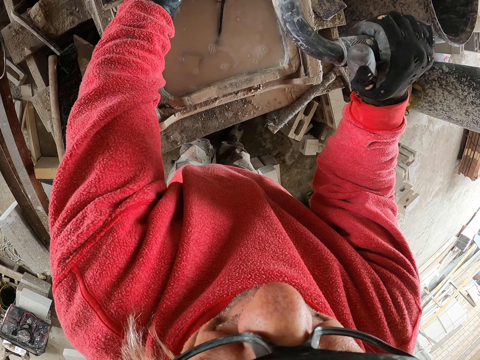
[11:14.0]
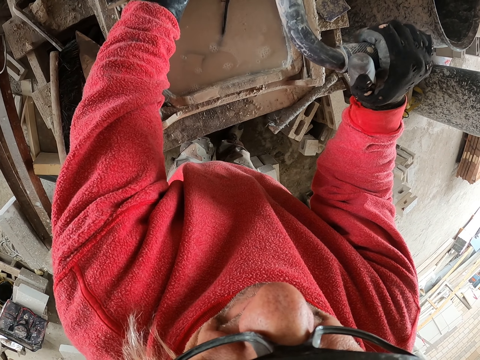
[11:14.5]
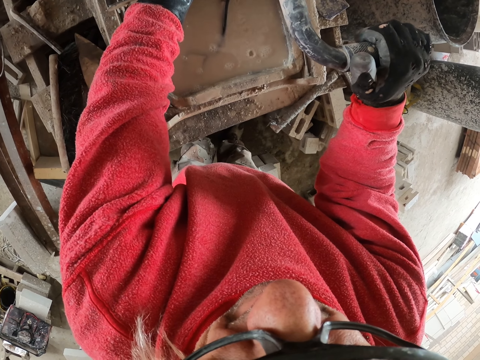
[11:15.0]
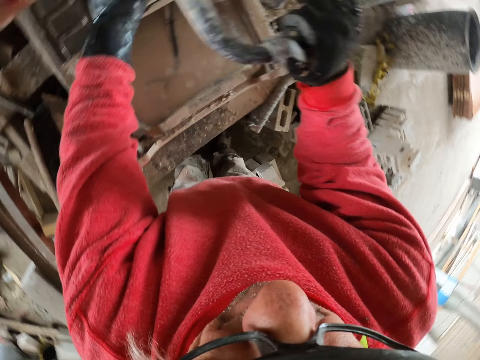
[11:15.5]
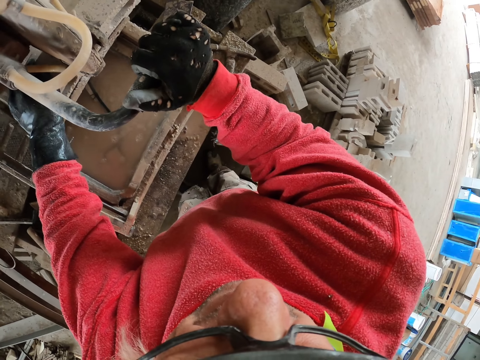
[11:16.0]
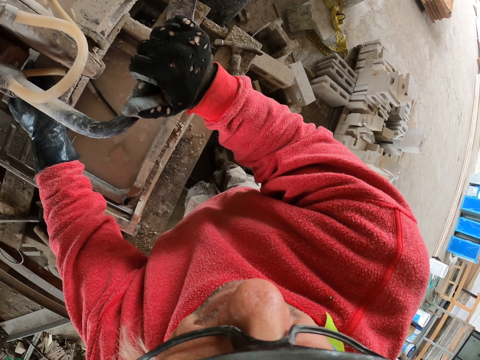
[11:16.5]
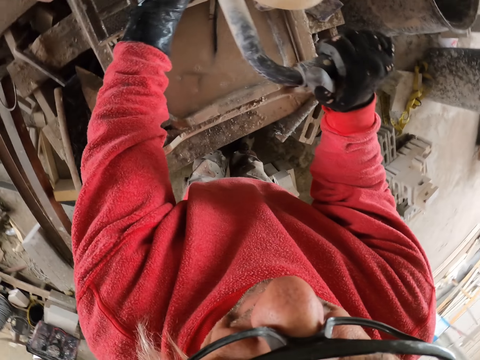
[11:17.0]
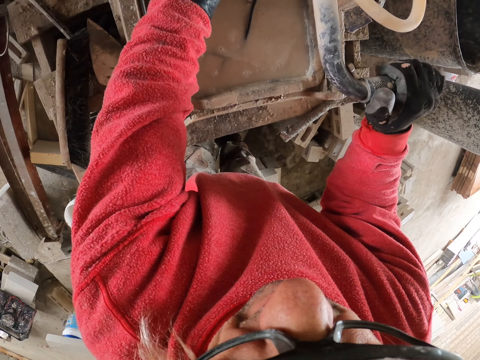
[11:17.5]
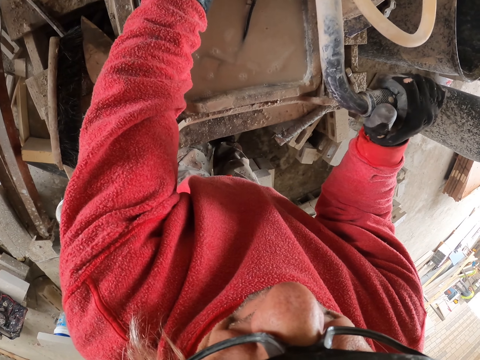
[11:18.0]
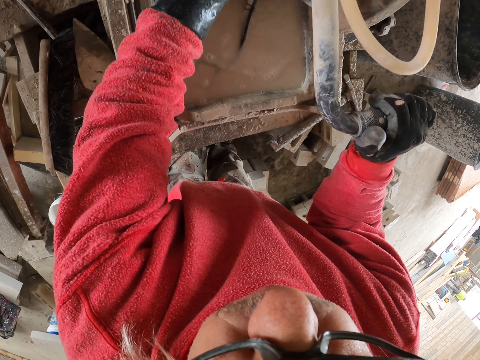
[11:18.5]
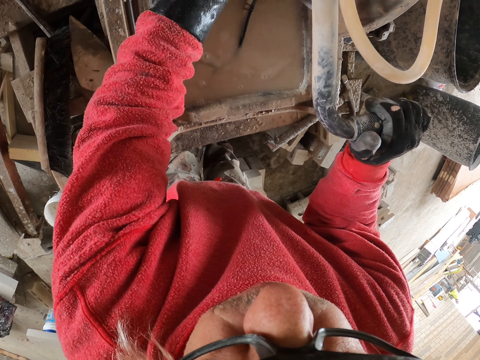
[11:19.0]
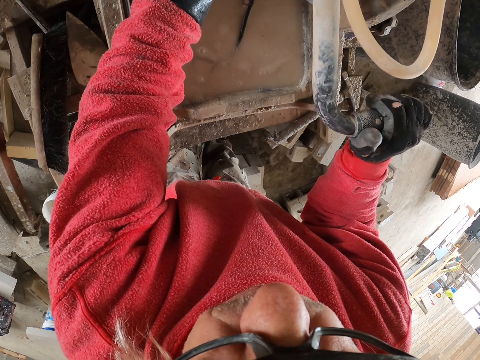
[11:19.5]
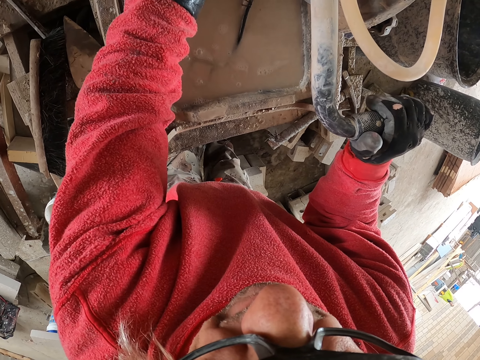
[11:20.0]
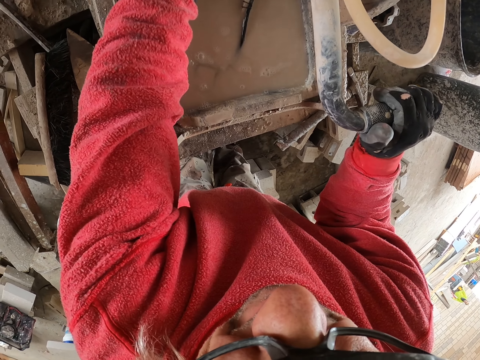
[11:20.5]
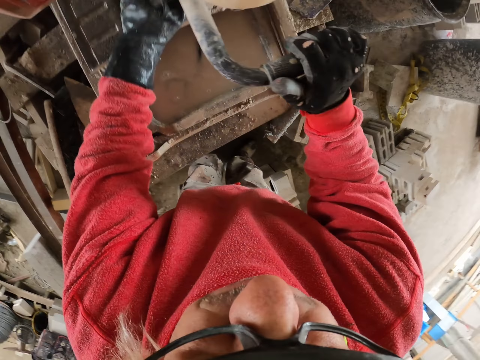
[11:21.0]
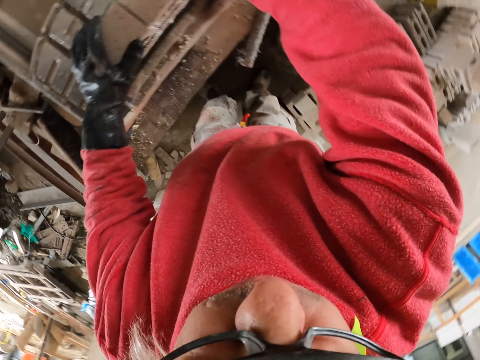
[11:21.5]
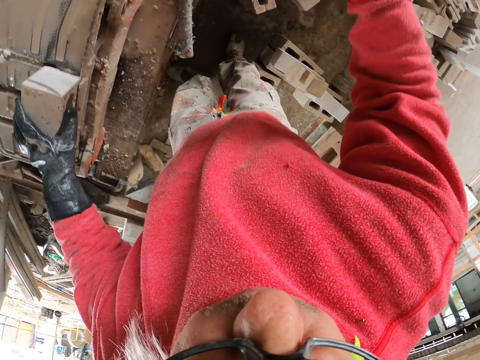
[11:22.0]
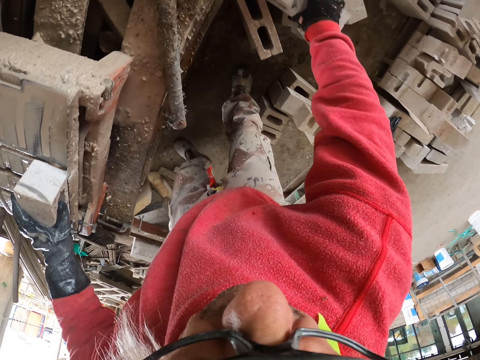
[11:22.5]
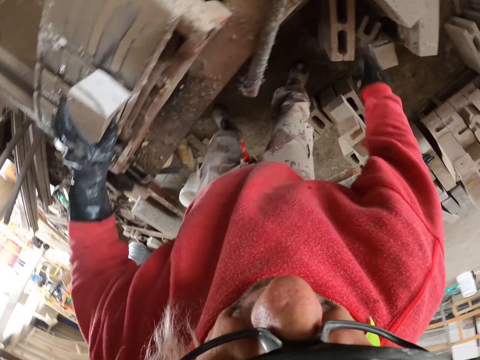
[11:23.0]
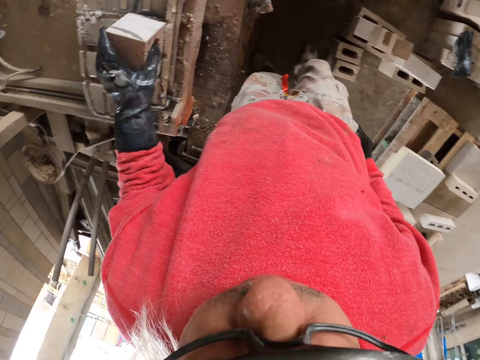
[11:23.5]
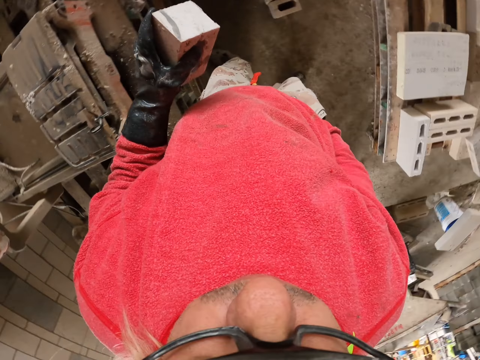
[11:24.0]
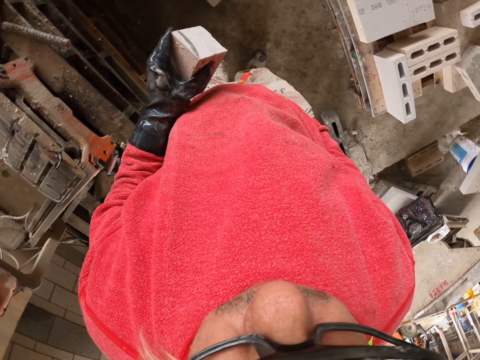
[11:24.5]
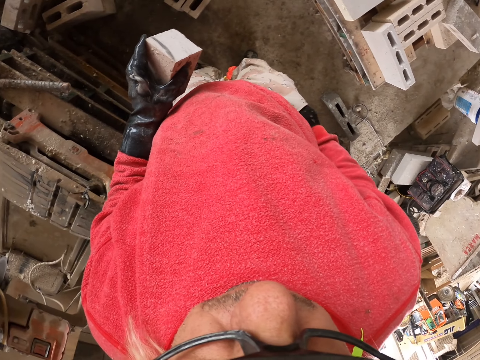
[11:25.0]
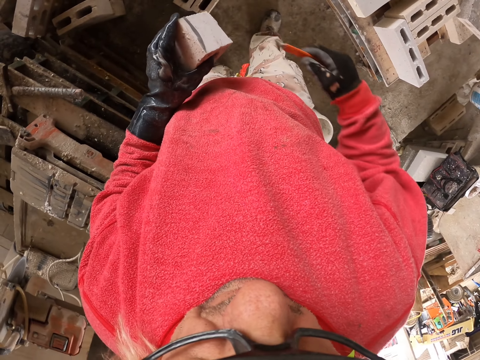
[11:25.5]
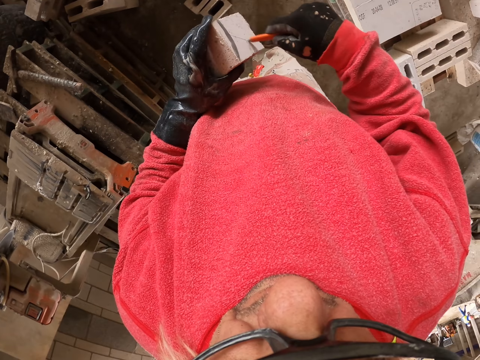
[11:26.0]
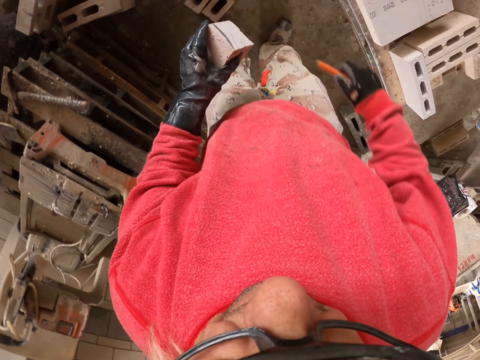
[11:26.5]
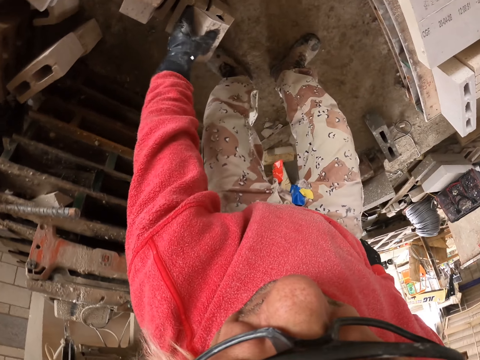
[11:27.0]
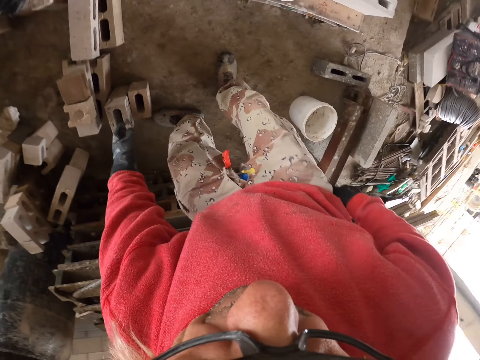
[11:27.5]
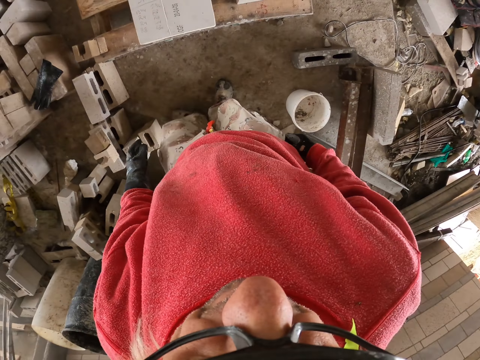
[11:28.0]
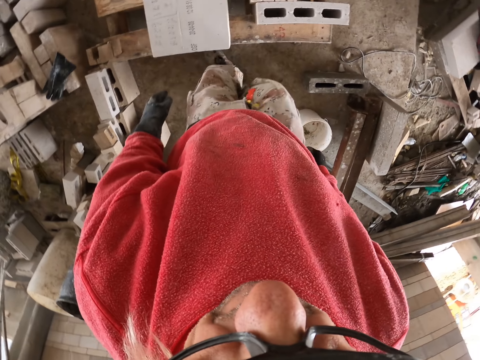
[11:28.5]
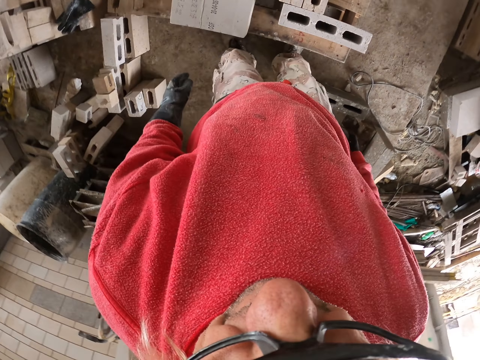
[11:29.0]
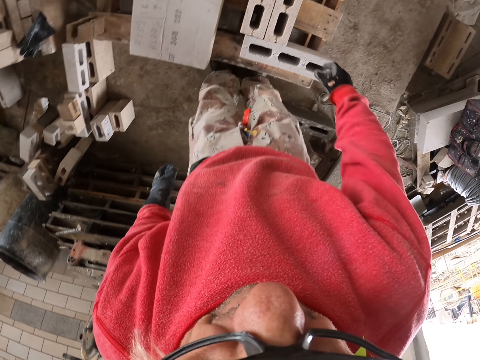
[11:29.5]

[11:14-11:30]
The camera wearer leaves the cutter. They pick up the piece of concrete brick from the table. They put the concrete brick aside on the floor. They carry the concrete brick with the left hand. They remove the pencil from the pocket. They mark on the concrete brick. They put the concrete brick aside. They move around in the workshop.

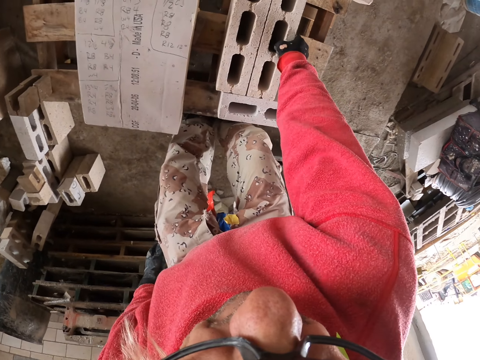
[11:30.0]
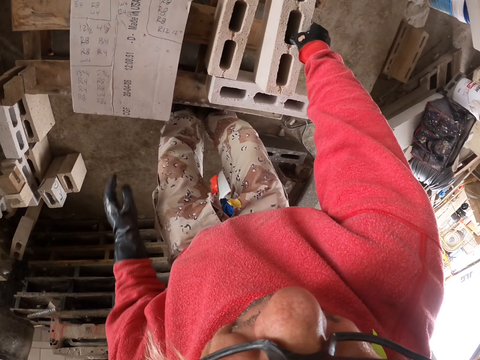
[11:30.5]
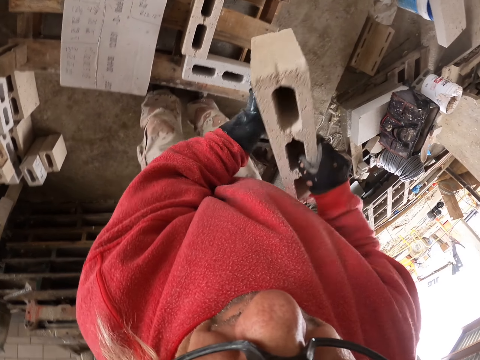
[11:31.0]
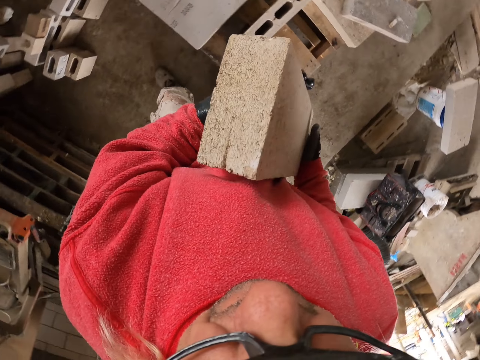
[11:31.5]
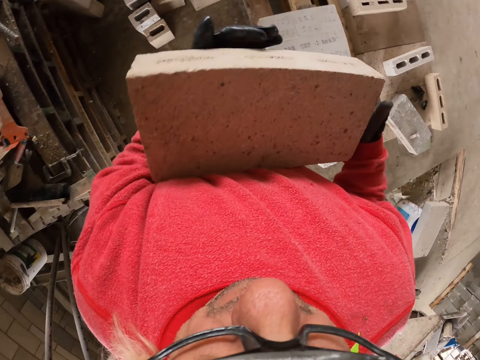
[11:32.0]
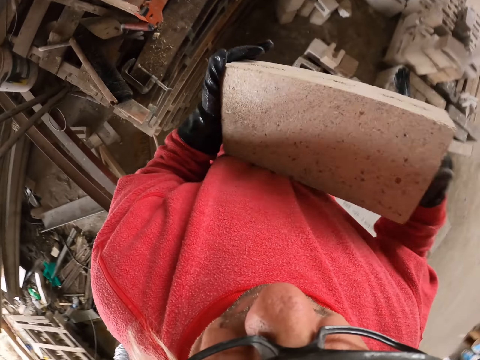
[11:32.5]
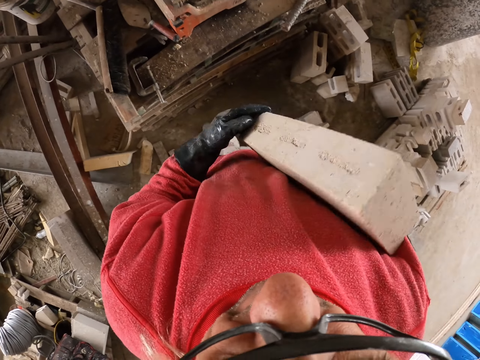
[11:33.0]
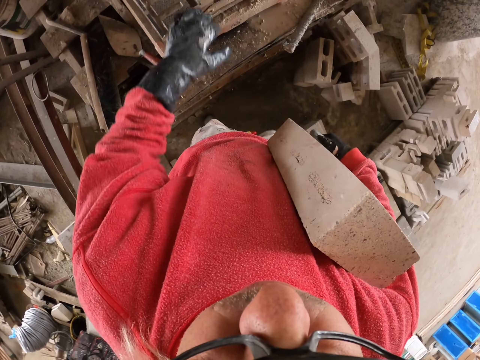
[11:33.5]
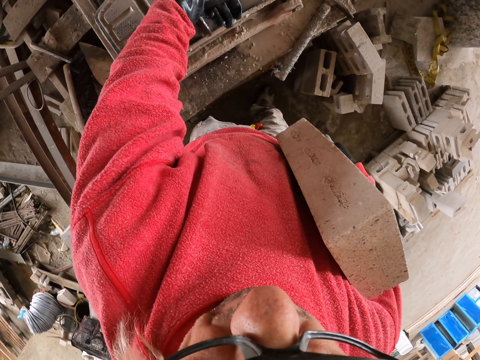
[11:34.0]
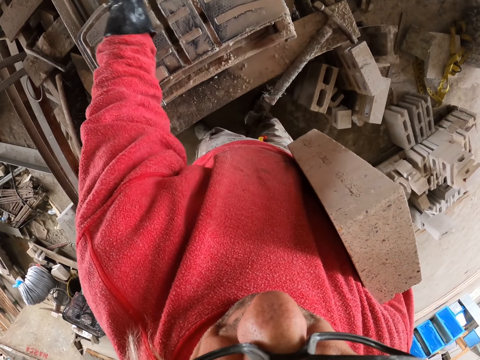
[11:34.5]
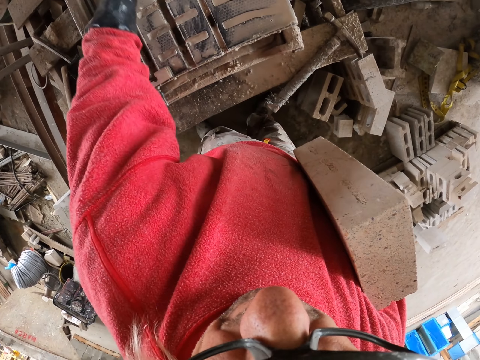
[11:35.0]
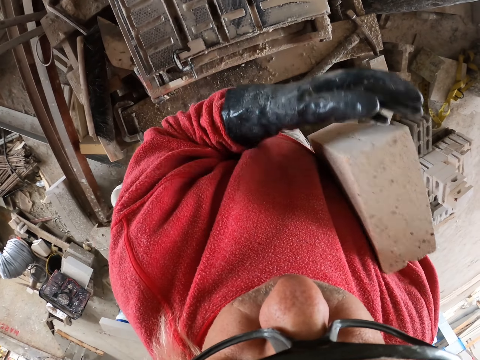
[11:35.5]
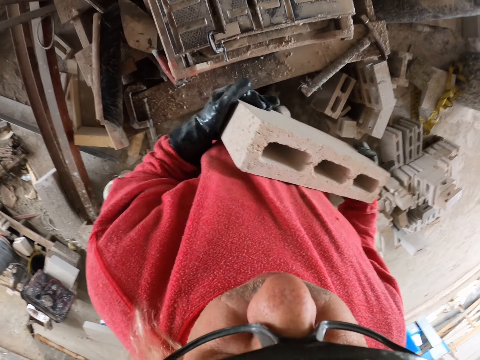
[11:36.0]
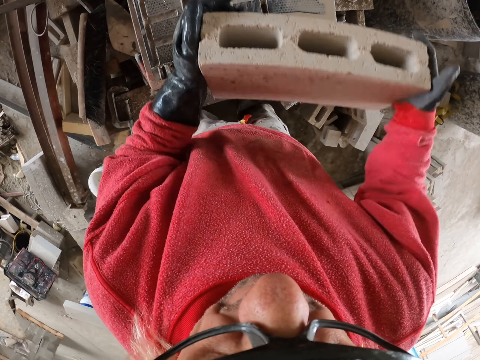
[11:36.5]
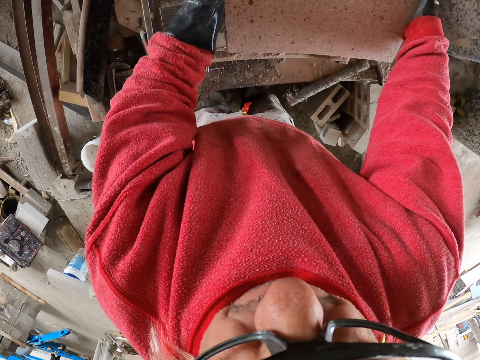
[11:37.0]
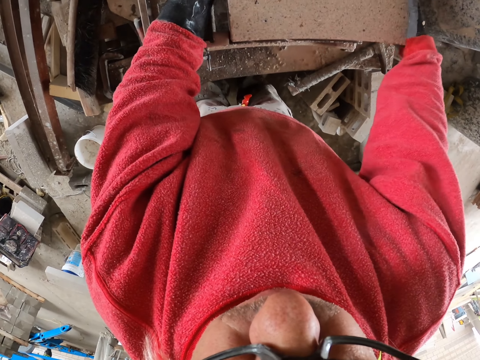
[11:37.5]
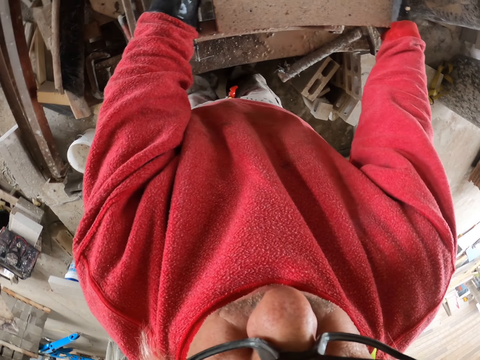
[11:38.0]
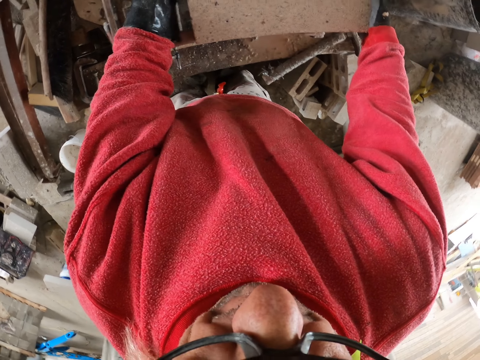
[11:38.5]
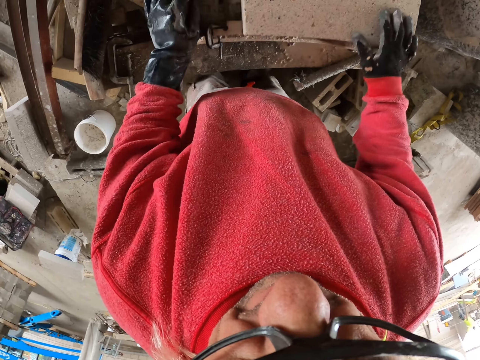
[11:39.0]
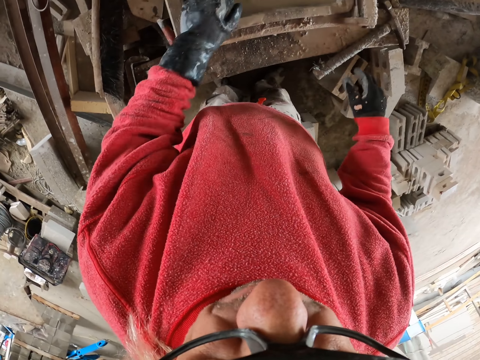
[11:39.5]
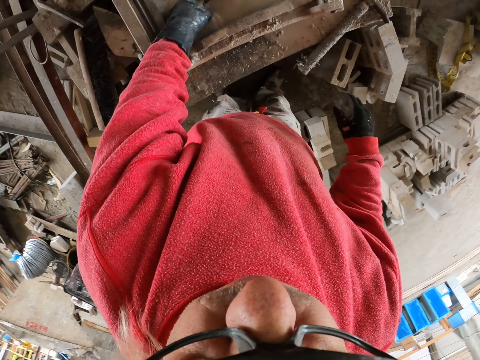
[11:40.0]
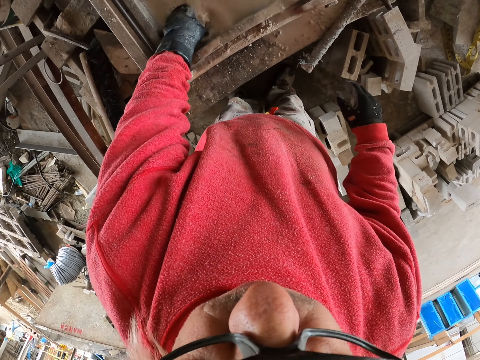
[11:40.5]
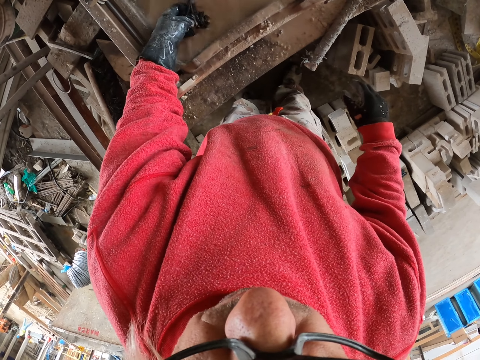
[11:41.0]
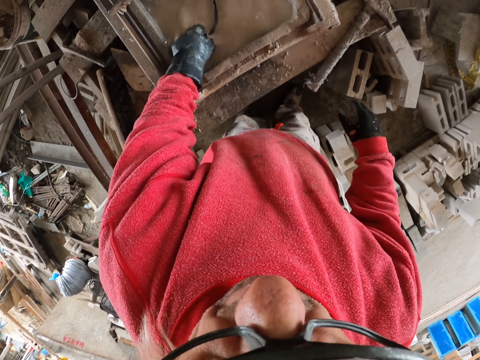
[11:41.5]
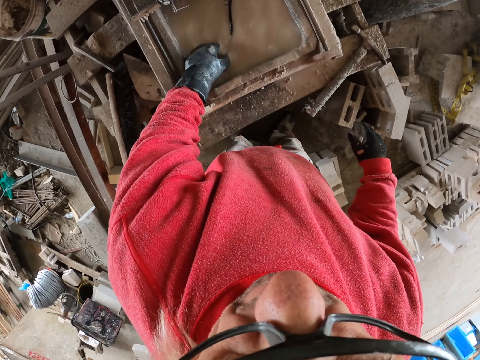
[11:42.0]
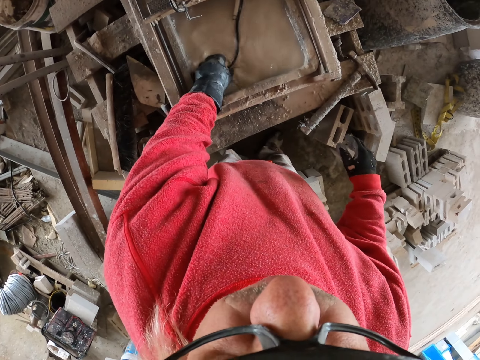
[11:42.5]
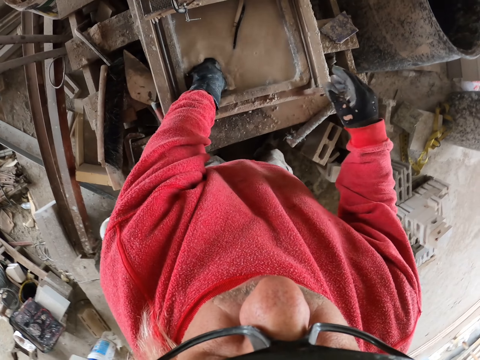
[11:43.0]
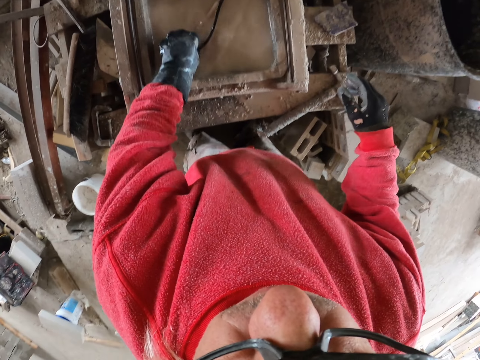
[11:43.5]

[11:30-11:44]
The camera wearer picks up the concrete brick. They carry the concrete brick. They wipe the table with the left hand. They place the concrete brick on the brick cutter on the table. They wash something in a liquid.
